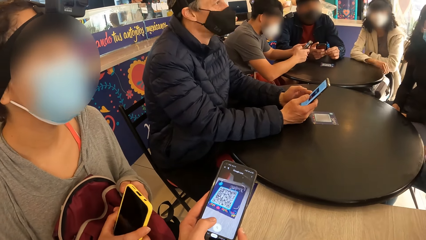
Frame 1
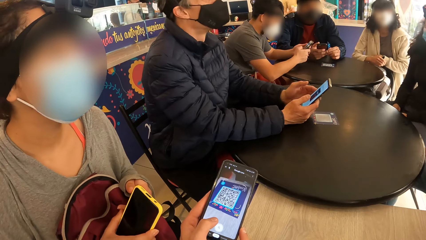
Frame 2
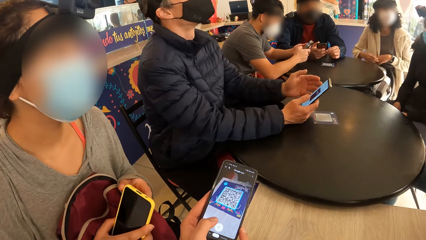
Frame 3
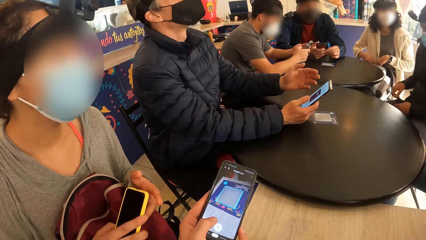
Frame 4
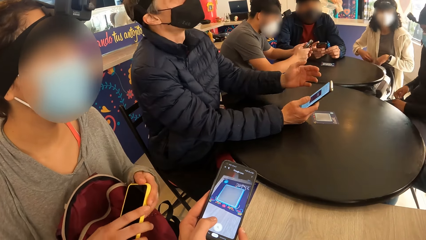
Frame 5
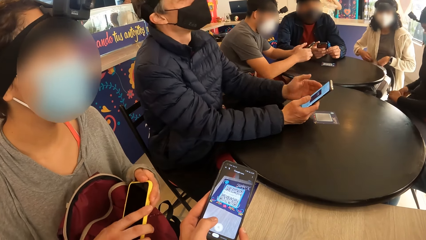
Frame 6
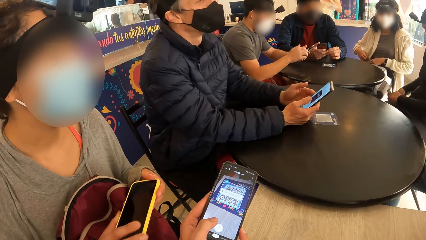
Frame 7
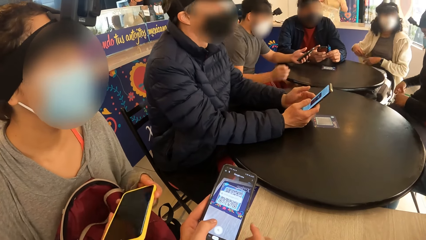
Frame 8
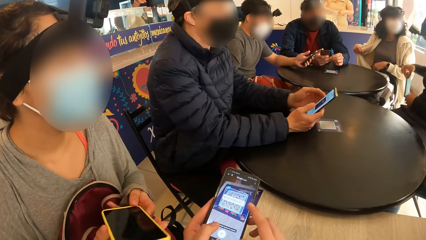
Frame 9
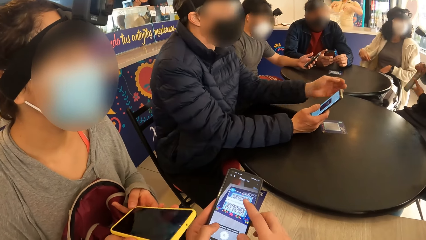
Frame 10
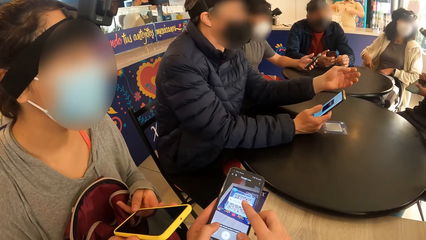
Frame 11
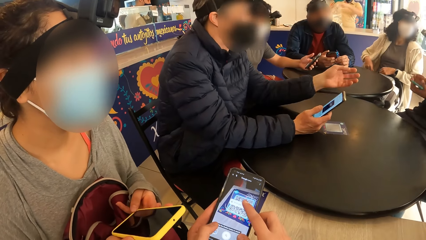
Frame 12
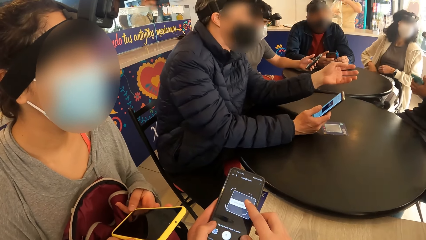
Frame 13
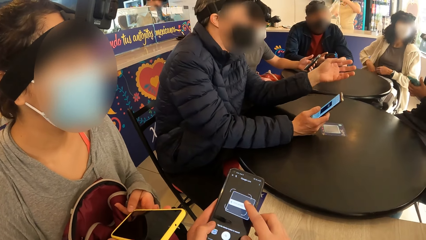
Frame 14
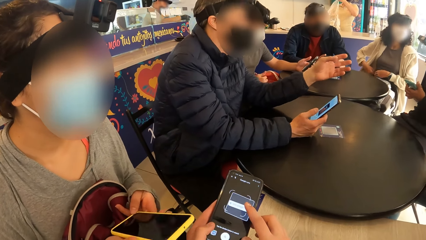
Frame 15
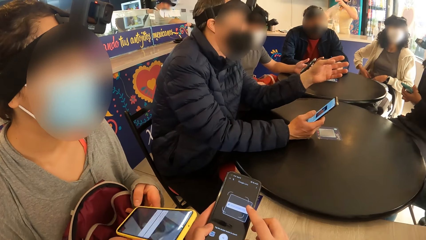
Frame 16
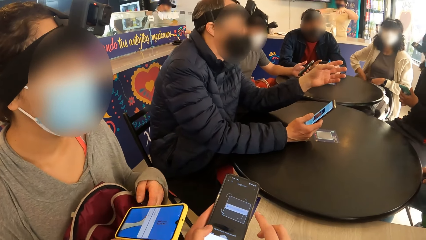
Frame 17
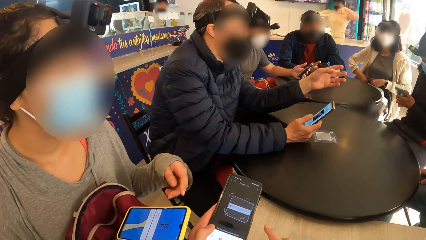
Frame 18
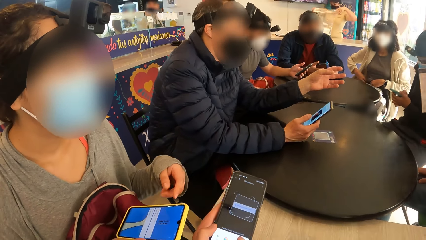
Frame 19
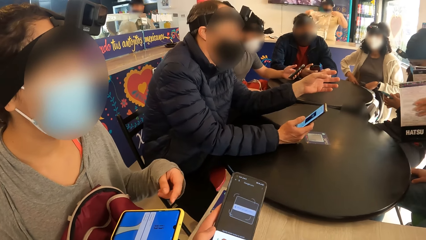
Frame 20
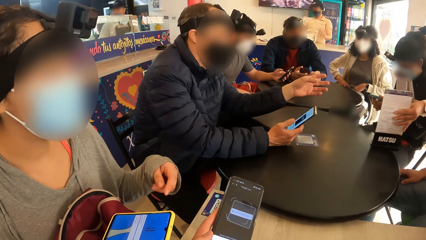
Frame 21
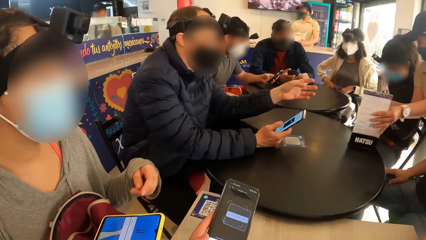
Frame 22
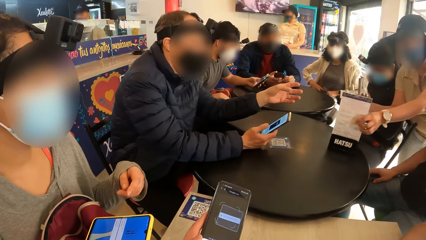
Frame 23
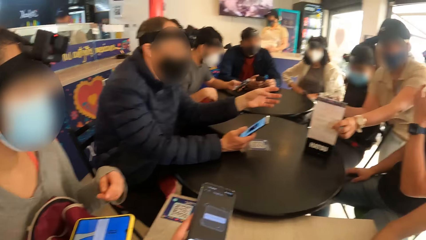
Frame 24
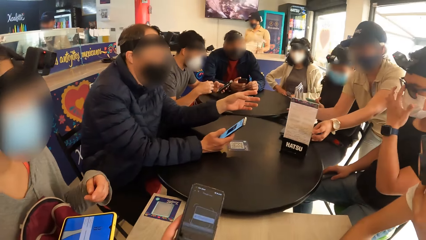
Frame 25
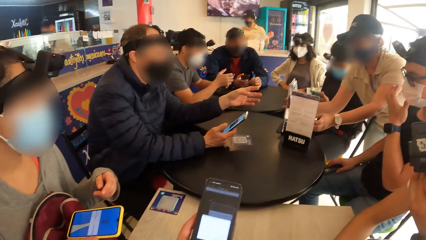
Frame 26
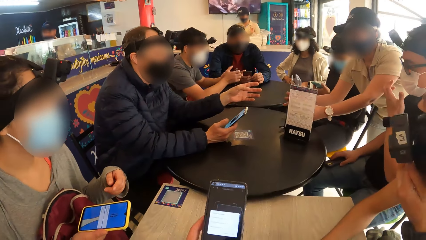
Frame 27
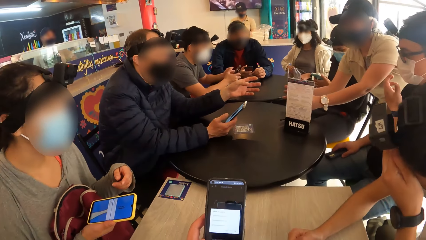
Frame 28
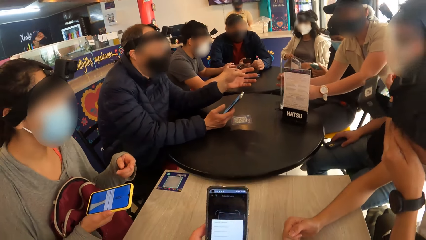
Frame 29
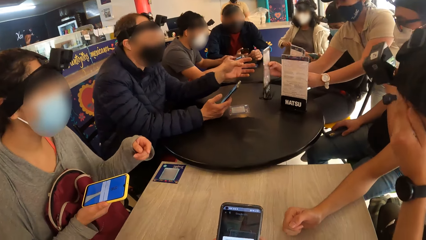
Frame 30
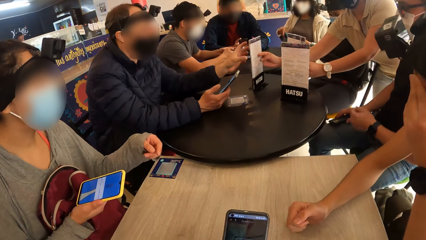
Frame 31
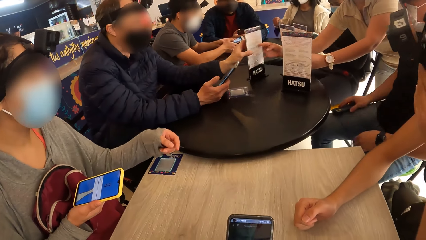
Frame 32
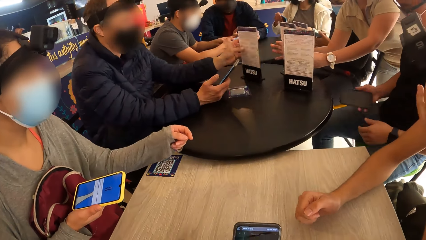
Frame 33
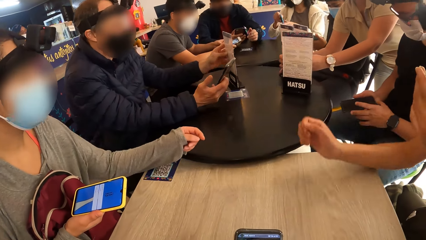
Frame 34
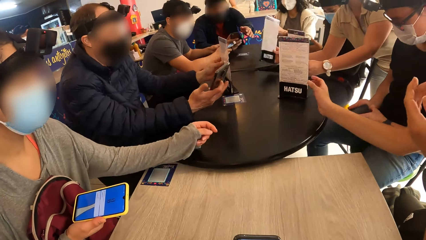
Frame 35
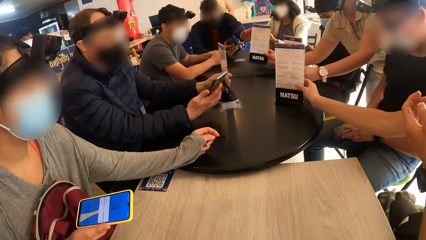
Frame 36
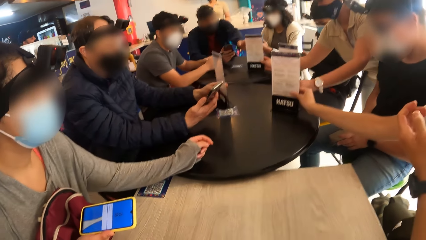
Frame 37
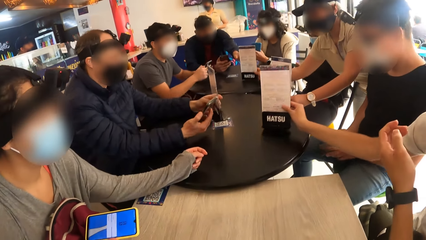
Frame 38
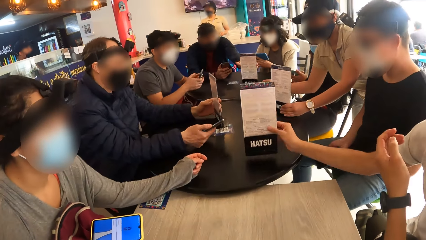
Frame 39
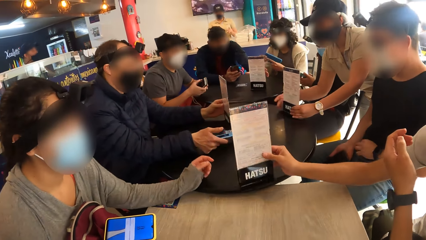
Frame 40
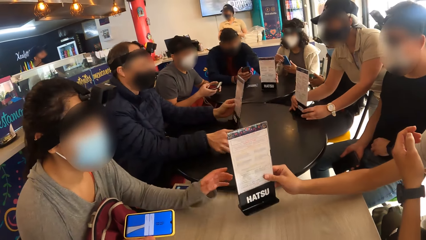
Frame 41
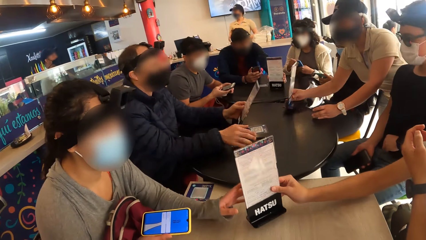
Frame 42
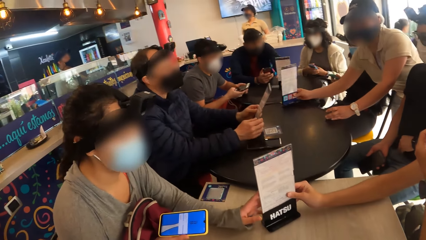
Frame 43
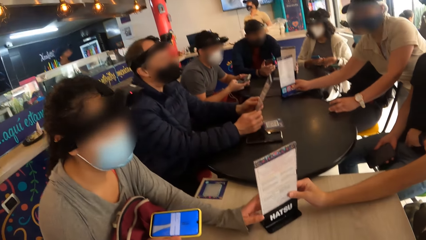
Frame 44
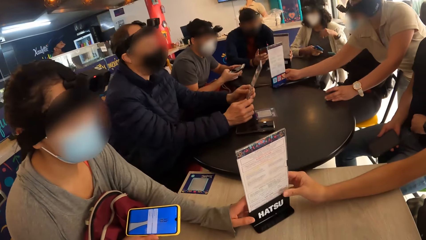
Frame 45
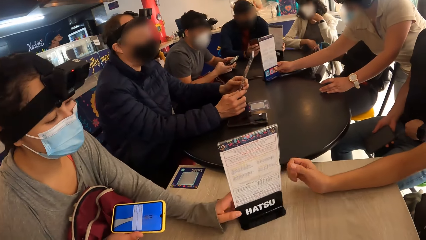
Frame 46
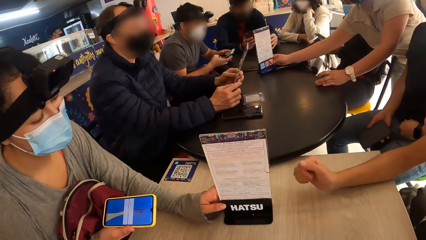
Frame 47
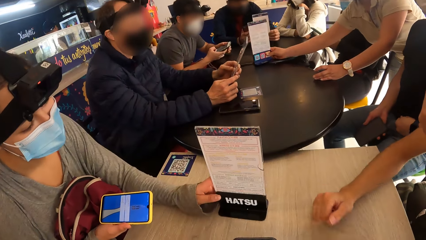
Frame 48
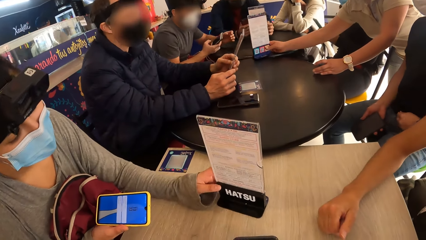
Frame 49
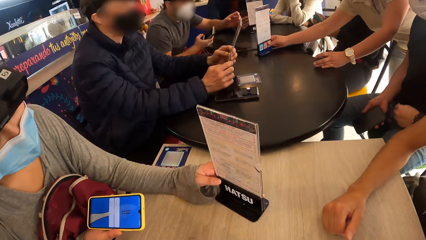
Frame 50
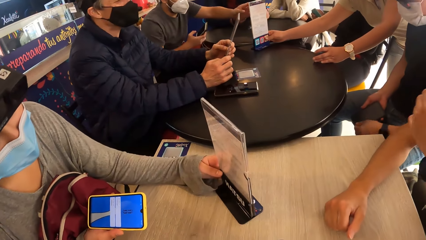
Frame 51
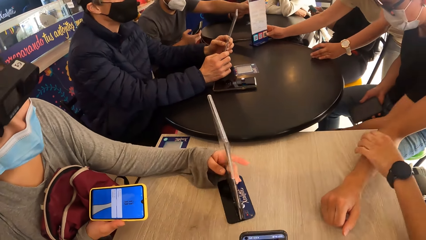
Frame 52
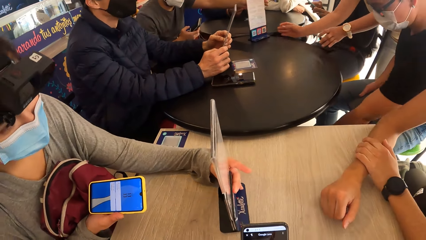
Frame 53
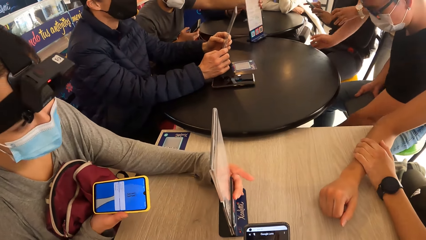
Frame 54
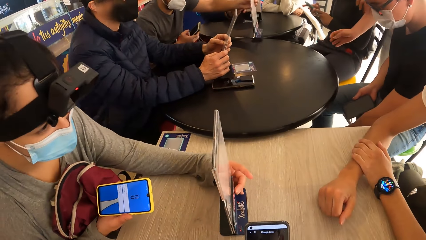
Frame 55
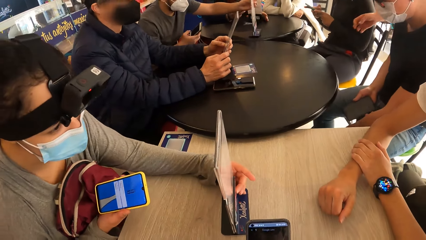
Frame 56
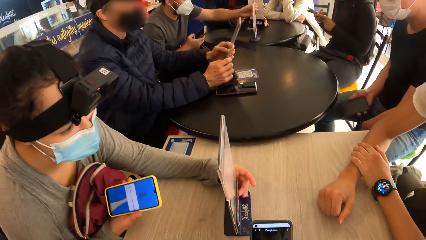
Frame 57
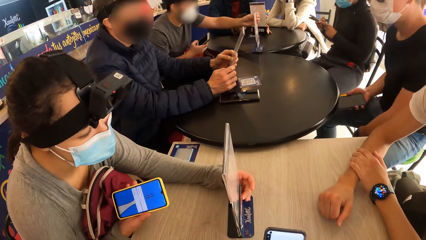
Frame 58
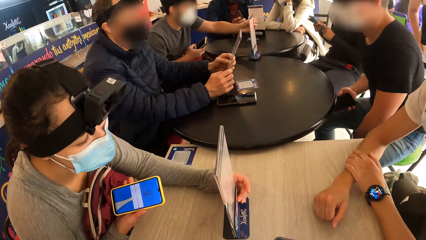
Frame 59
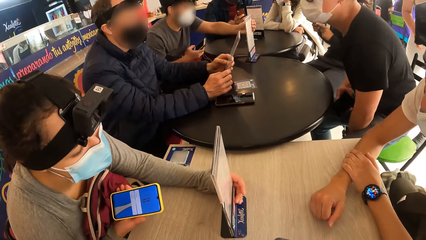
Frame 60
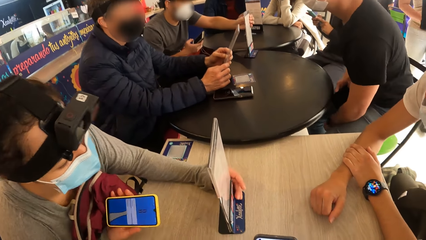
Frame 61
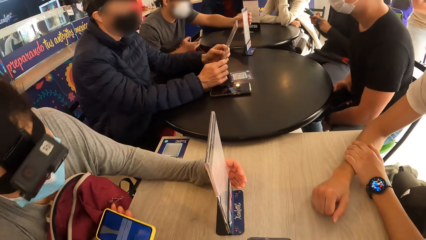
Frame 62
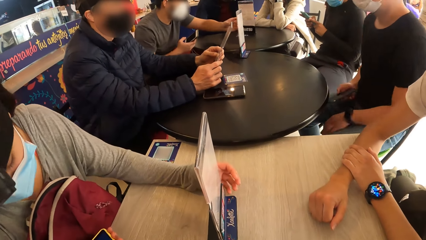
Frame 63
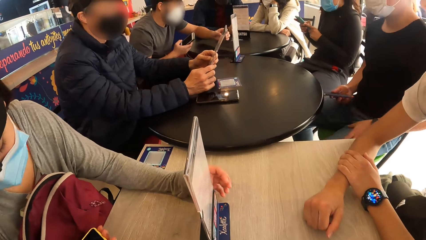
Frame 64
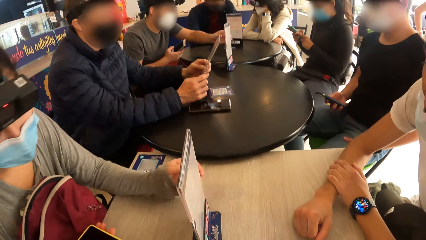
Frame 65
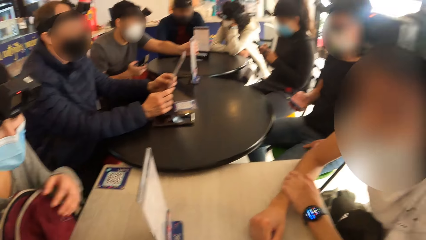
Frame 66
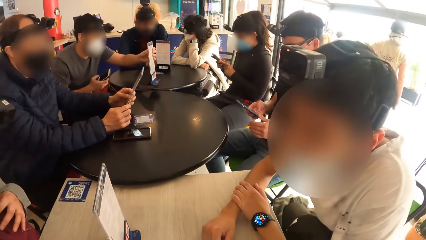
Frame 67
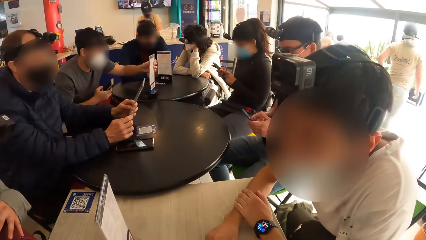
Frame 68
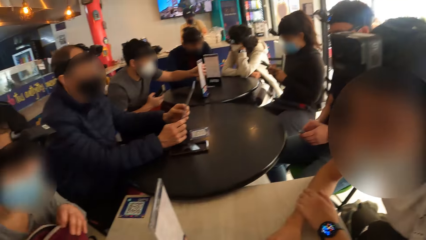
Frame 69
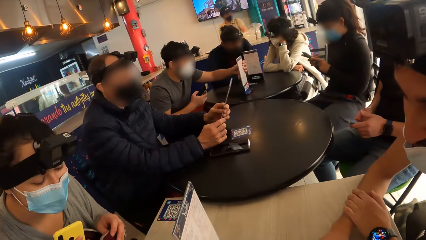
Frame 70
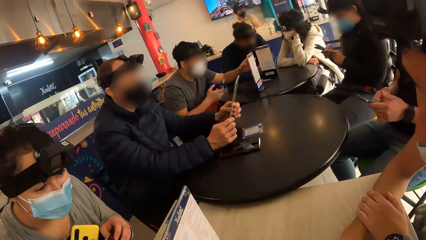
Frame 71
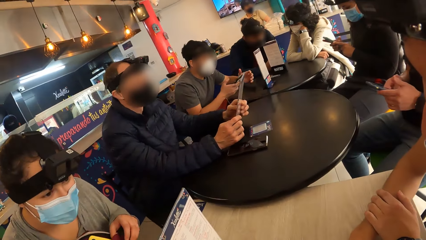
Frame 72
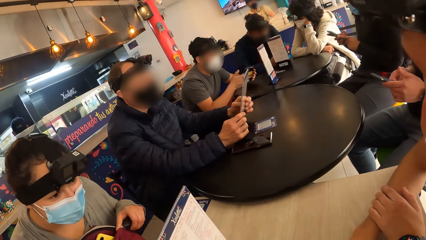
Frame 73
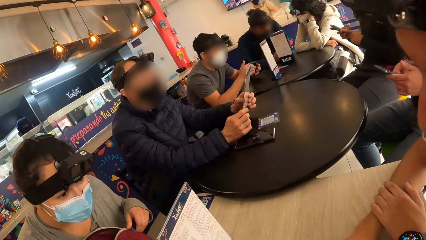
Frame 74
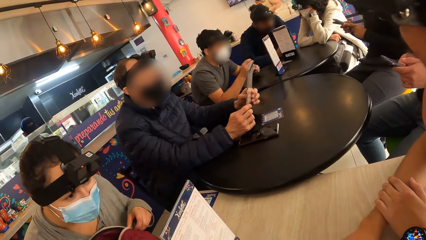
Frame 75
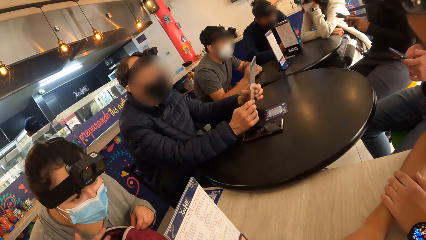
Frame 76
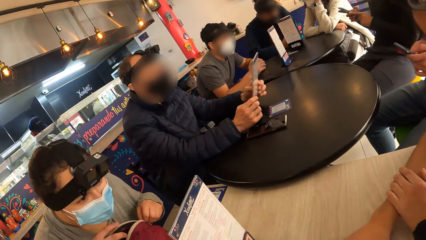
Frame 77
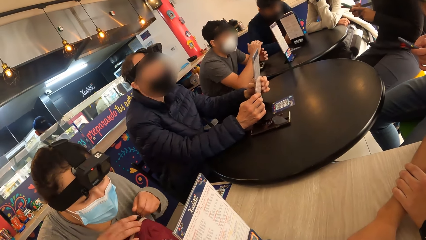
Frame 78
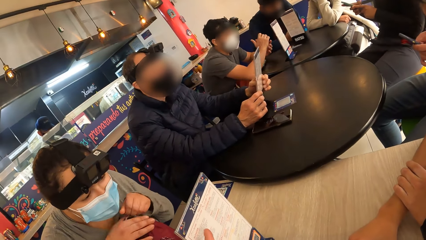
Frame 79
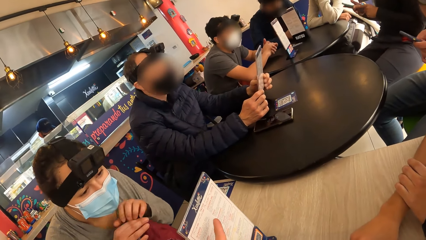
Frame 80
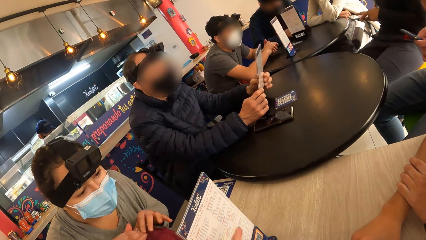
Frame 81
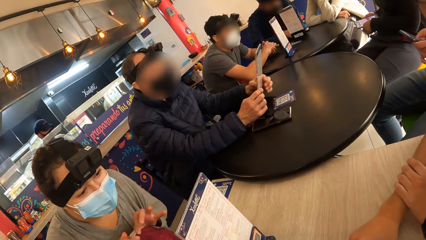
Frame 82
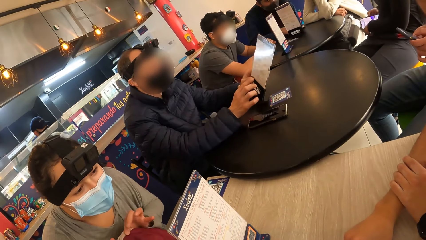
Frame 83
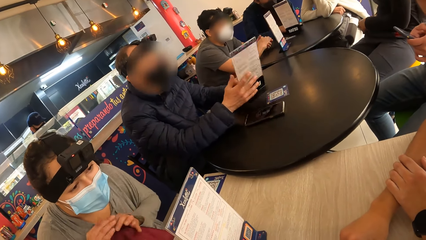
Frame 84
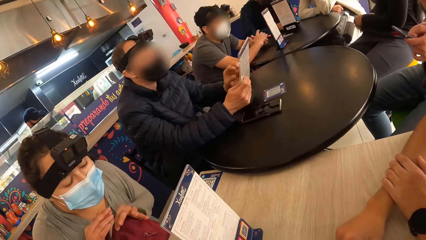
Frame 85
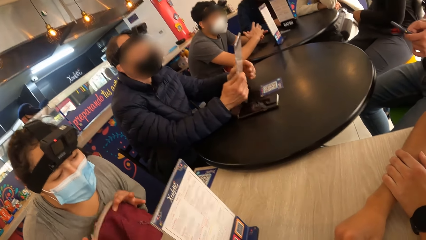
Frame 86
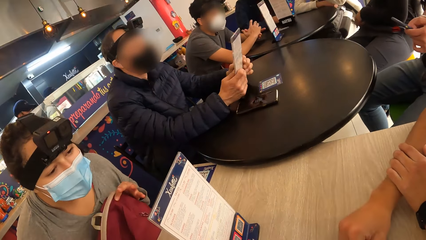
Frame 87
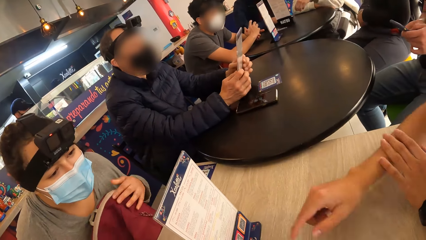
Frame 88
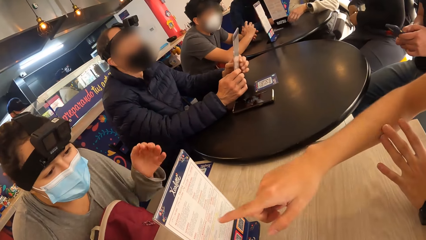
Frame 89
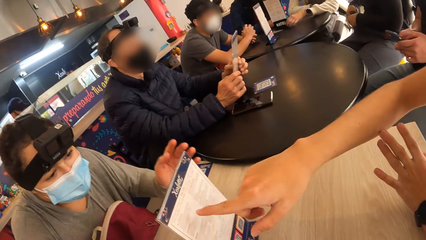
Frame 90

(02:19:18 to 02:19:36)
A woman brings out a phone from her pocket with her right hand. The camera wearer scans the code. The woman puts the phone in her right hand on her left hand. The camera wearer operates a phone in his left hand with his right hand. The woman operates the phone with her right hand. Another woman drops table-top menus in her hands on the tables. A man draws a table-top menu on the table with his left hand. Another man operates a phone in his right hand with his left hand. A third man moves a table-top menu across the table with his right hand. The first man drops the phone in his right hand on the table. A fourth man drags a table-top menu on the table with his left hand. The first man holds the table-top menu with his right hand. A third woman moves the table-top menu on the table with her left hand. A fifth man moves a table-top menu across the table with his left hand. The second man drags the green chair forward with his left hand. The camera wearer looks around. The second man holds the phone with both hands. The third woman puts the phone in her right hand in the bag. The fifth man drops the phone in his left hand on the table. The second man operates the phone with his left hand. The third woman zips the bag with her left hand. The fourth man drops the phone in his right hand on the table. The first man turns the table-top in his hands. The first woman puts the phone in her right hand in her pocket.
